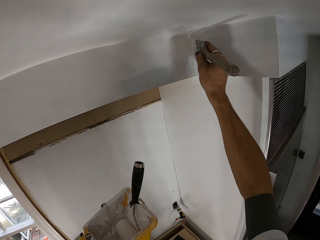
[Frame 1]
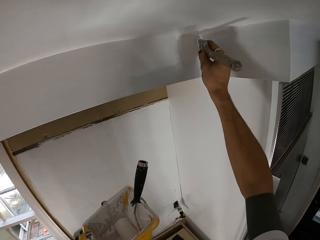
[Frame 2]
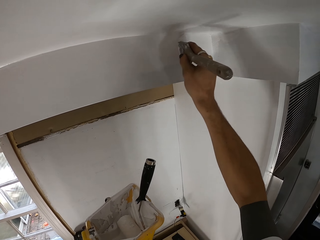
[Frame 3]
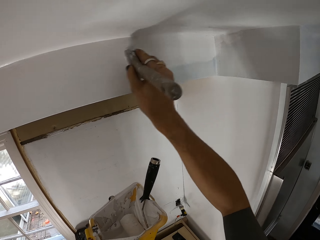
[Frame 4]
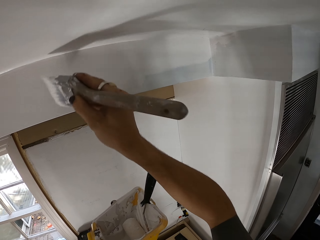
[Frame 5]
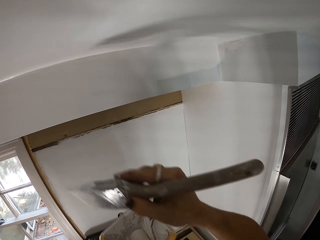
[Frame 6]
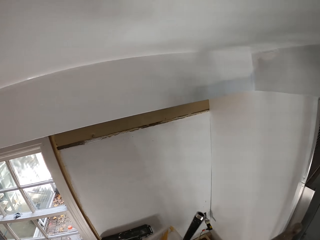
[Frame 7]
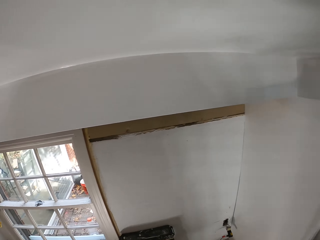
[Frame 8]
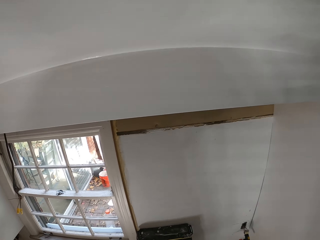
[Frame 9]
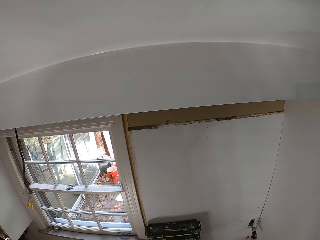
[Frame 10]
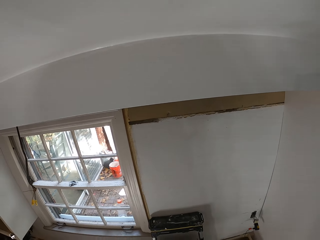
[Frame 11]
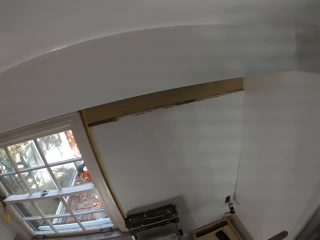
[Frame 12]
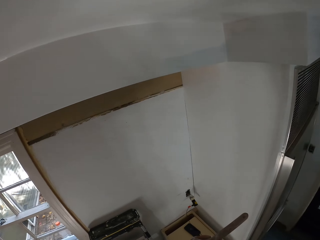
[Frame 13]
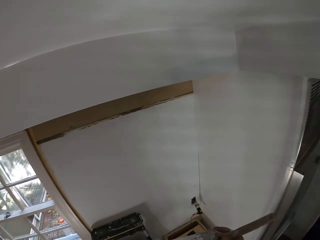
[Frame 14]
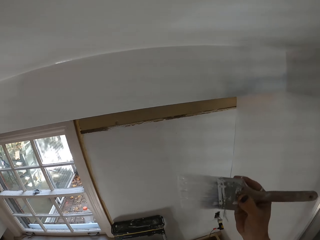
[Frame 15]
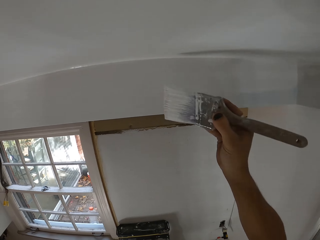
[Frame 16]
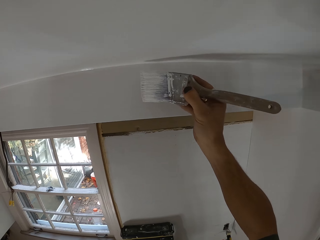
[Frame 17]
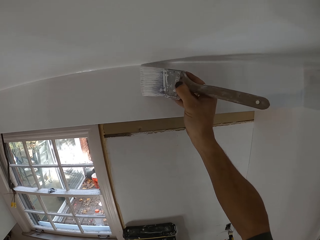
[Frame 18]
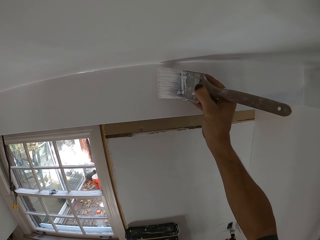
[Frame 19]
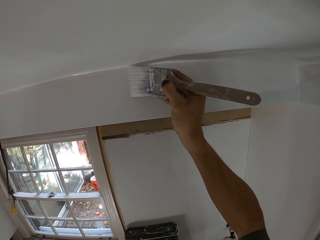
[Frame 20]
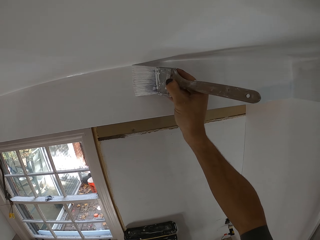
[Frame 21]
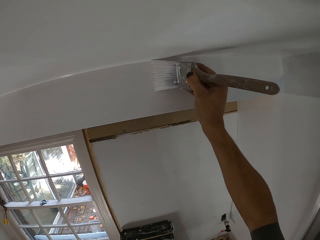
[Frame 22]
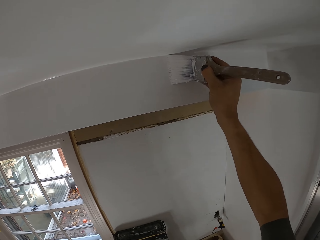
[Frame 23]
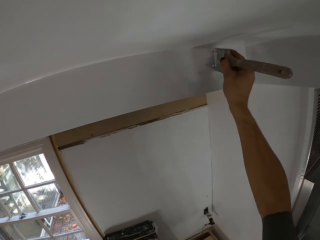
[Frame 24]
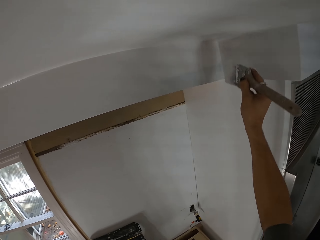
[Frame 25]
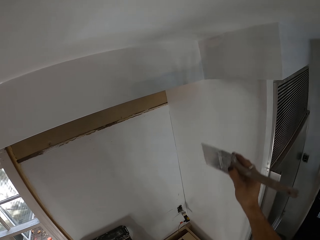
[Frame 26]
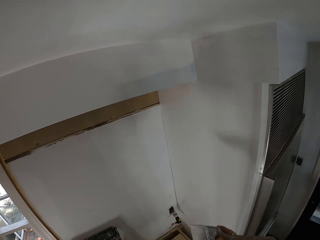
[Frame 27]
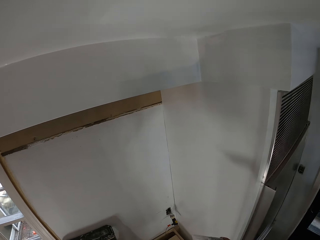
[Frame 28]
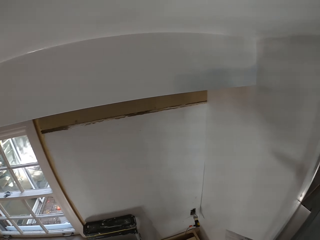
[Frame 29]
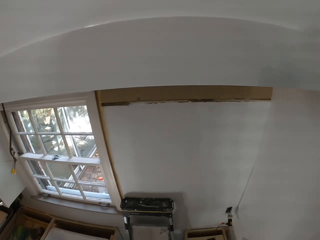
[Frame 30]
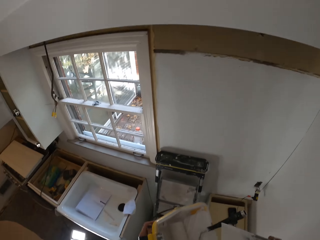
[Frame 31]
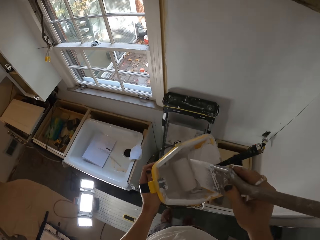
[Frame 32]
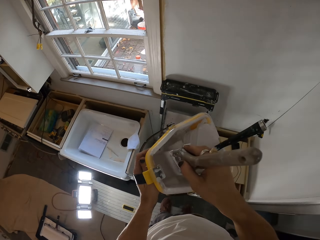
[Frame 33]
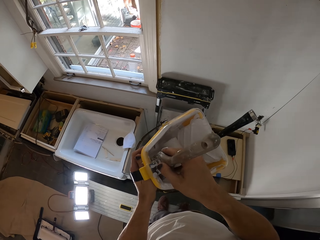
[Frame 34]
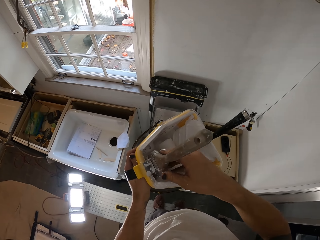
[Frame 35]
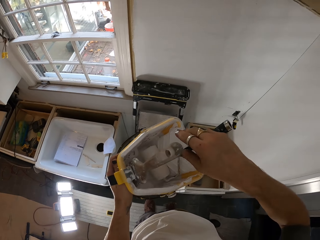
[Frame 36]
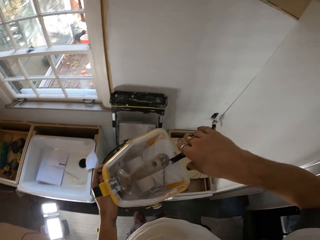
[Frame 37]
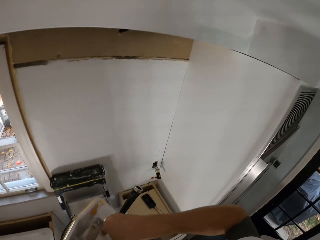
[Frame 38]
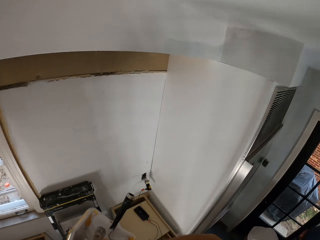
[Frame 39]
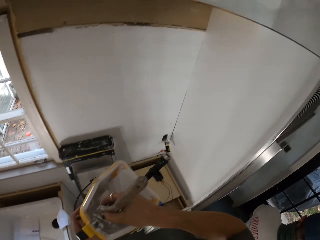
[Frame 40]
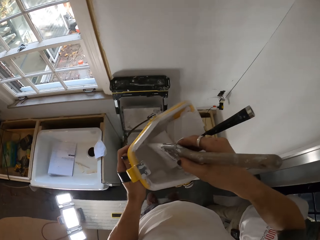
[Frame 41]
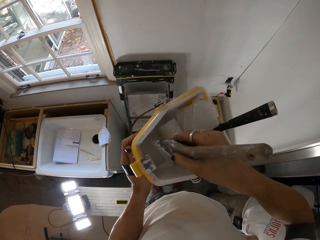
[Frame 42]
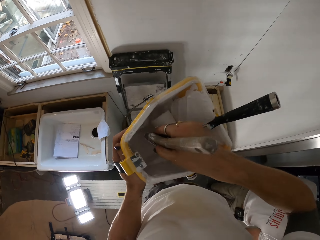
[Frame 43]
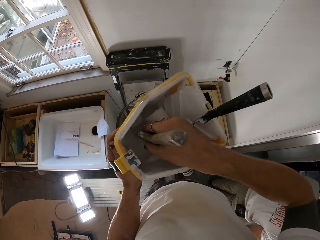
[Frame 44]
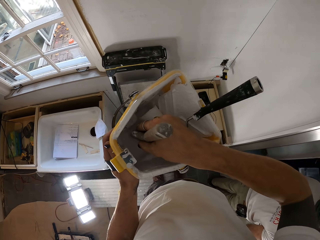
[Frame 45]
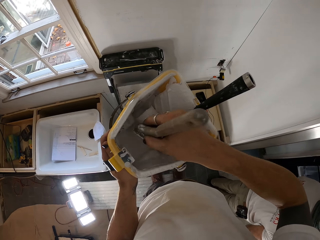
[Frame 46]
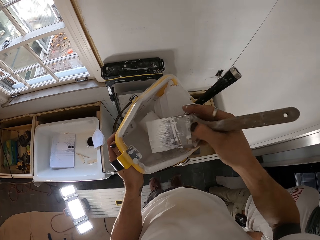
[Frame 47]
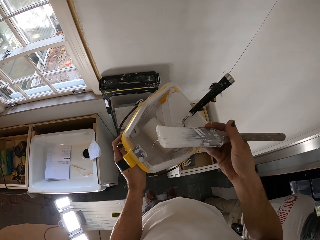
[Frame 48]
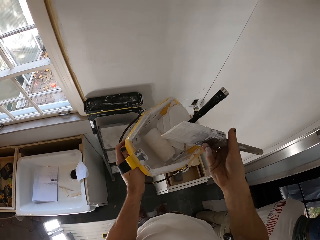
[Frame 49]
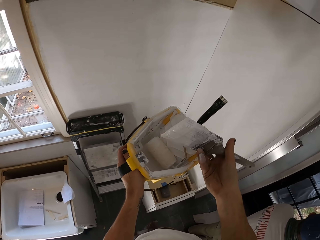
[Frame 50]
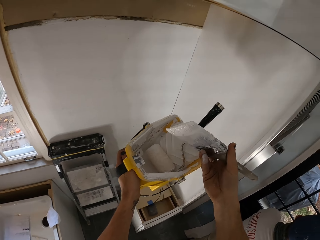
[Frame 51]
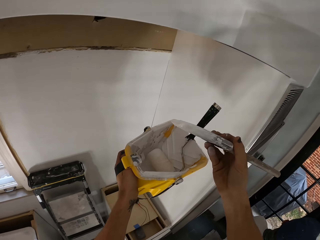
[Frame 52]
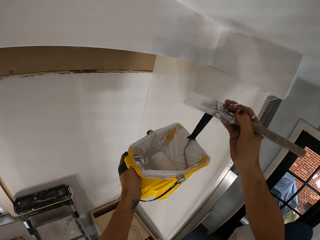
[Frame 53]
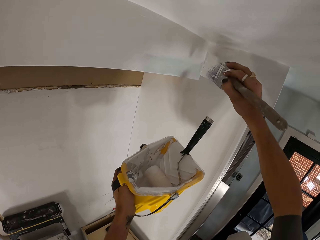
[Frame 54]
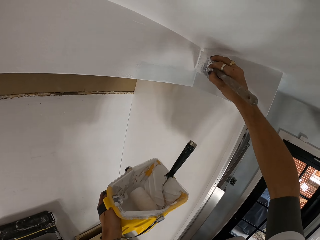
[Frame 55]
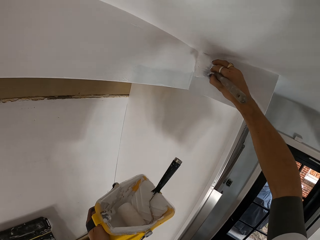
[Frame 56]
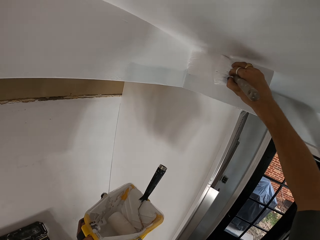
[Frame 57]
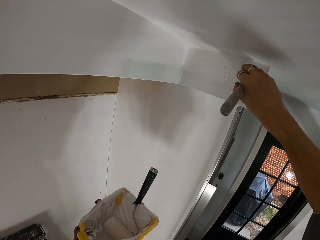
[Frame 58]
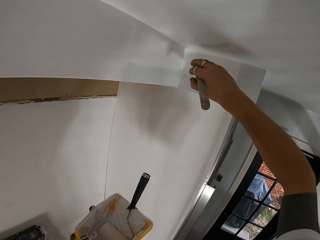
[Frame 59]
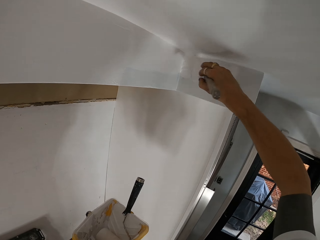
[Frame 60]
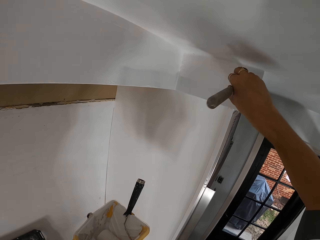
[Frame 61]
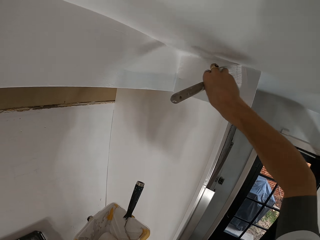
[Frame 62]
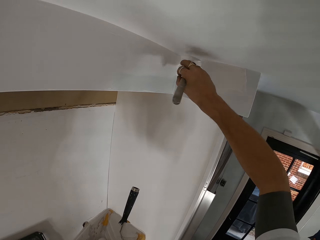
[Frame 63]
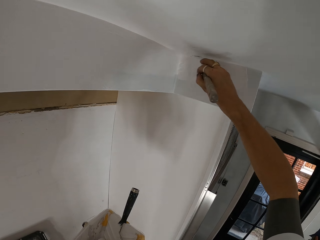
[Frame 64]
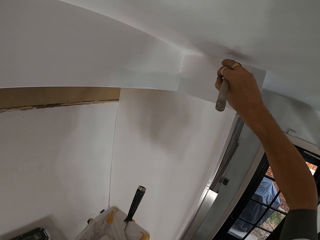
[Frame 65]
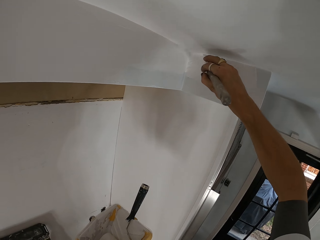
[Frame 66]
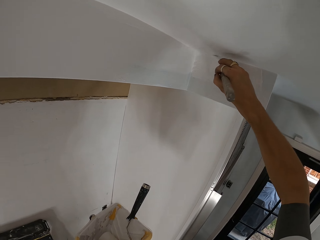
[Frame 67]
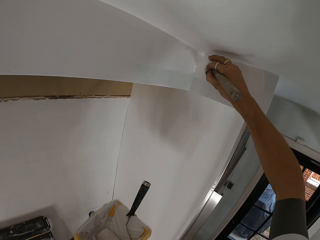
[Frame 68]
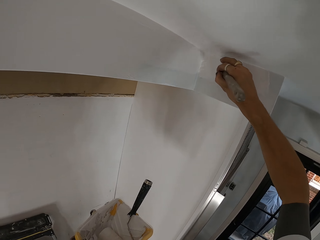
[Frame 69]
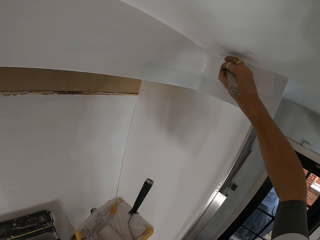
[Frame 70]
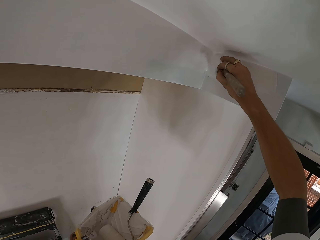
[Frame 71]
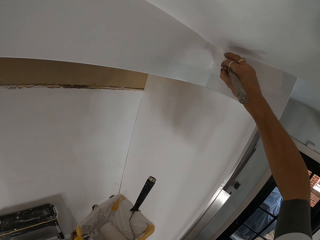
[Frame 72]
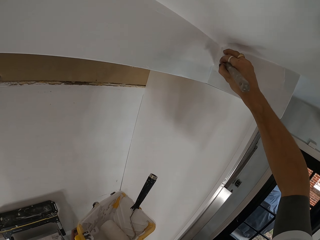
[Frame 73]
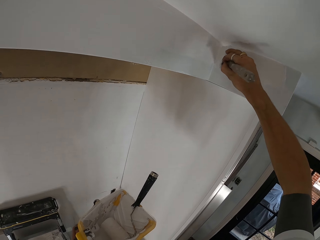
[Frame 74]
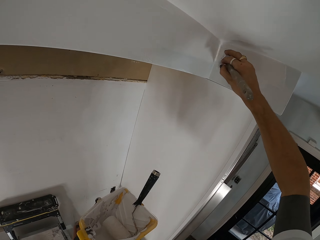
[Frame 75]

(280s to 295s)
The camera wearer dips the brush in the paint. They paint the wall. They place the paint brush in a paint bucket. They dip the paint brush in the paint bucket. They hold a roller paint brush handle. They paint the upper part of the wall adjacent to a ceiling with the paint brush.

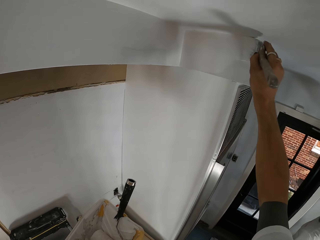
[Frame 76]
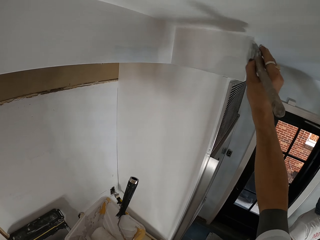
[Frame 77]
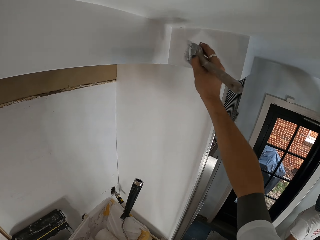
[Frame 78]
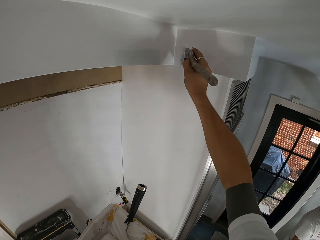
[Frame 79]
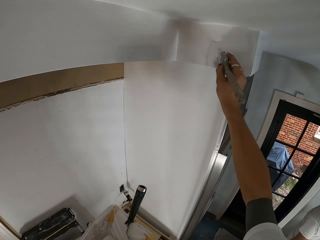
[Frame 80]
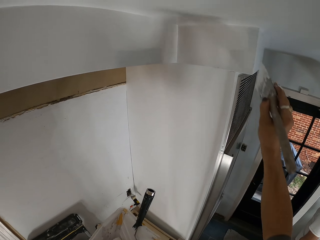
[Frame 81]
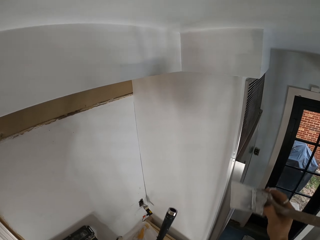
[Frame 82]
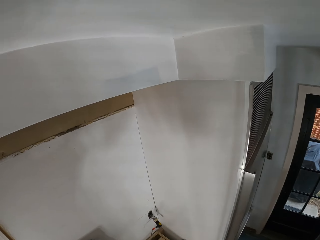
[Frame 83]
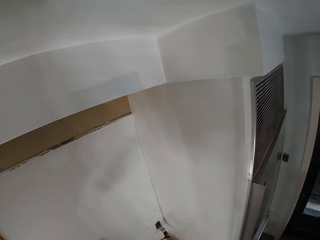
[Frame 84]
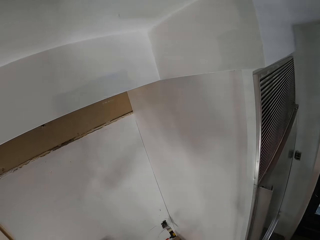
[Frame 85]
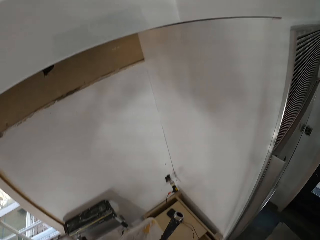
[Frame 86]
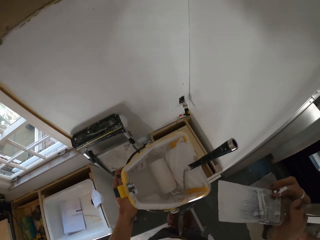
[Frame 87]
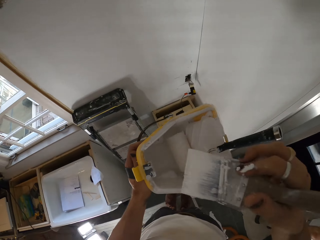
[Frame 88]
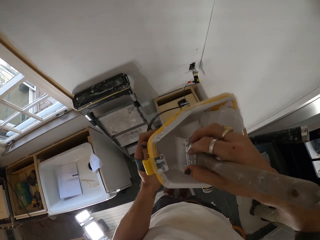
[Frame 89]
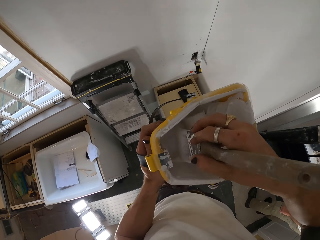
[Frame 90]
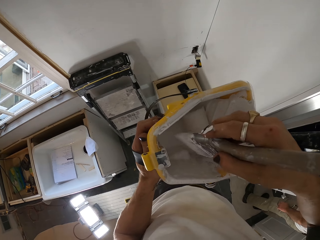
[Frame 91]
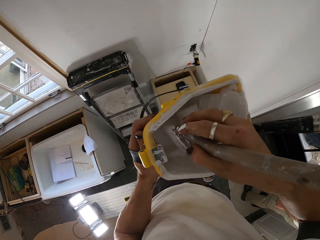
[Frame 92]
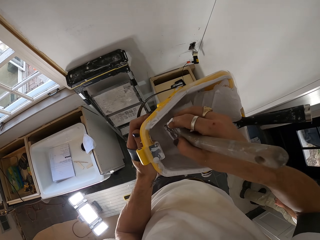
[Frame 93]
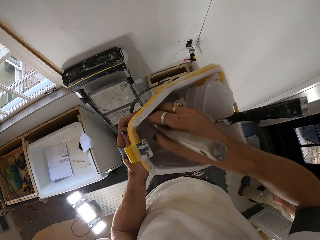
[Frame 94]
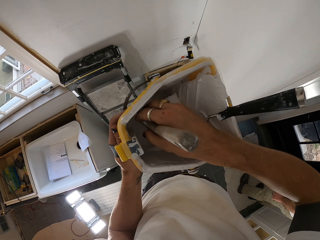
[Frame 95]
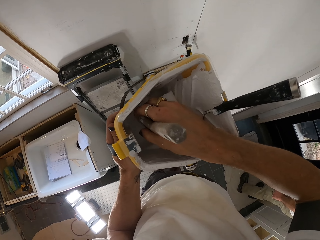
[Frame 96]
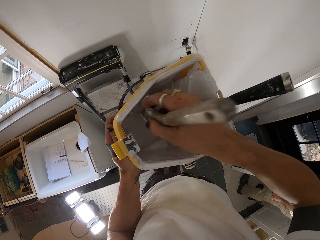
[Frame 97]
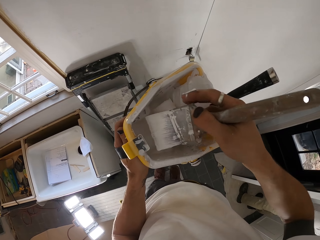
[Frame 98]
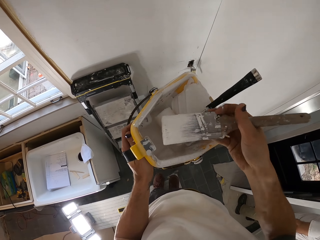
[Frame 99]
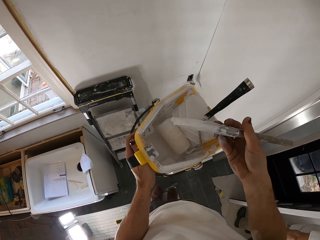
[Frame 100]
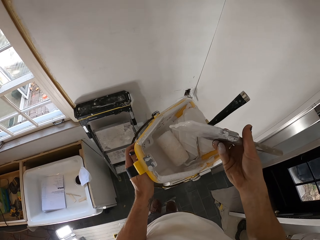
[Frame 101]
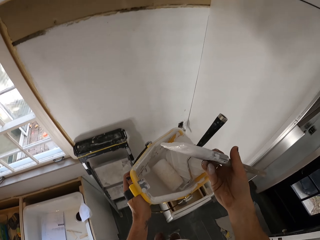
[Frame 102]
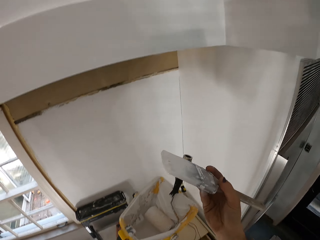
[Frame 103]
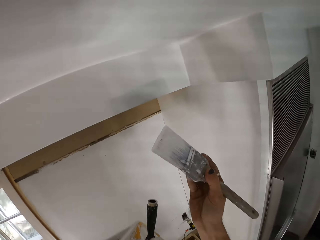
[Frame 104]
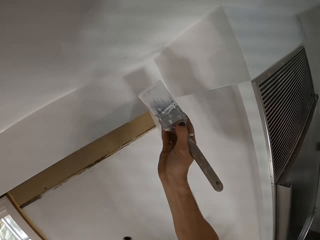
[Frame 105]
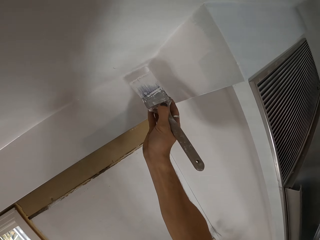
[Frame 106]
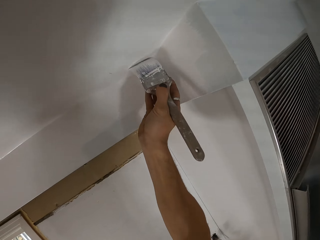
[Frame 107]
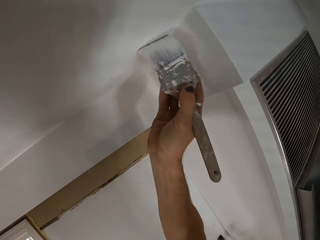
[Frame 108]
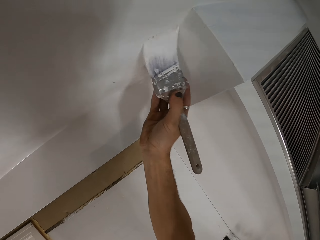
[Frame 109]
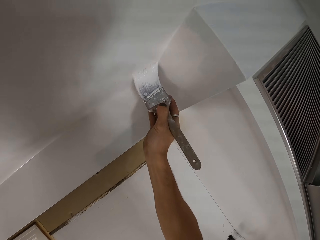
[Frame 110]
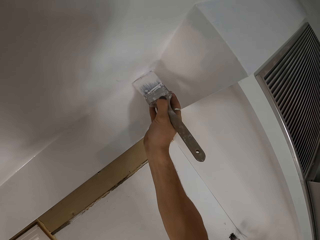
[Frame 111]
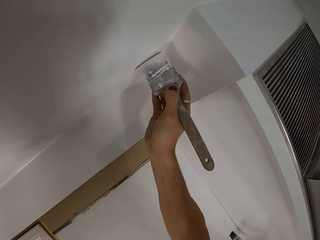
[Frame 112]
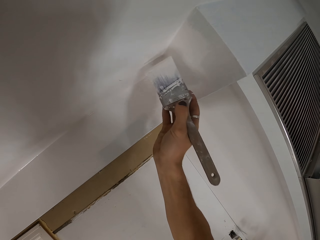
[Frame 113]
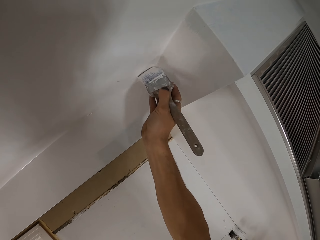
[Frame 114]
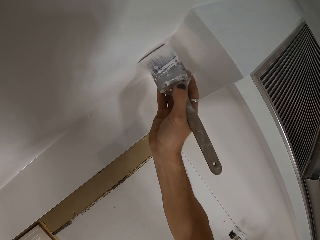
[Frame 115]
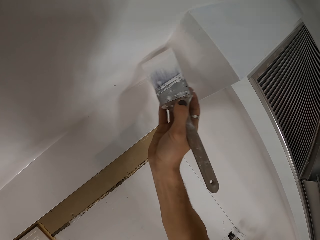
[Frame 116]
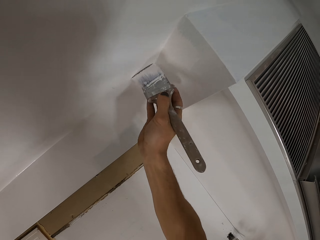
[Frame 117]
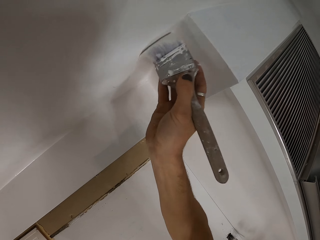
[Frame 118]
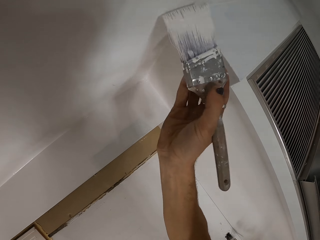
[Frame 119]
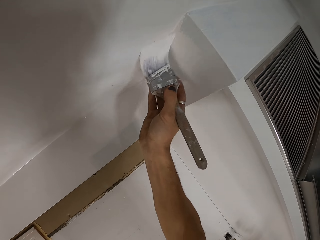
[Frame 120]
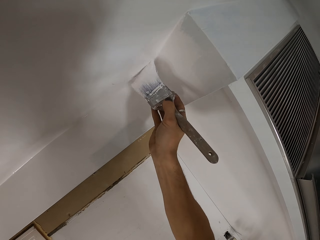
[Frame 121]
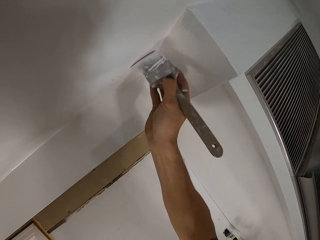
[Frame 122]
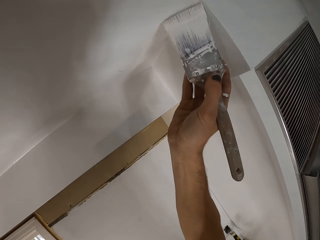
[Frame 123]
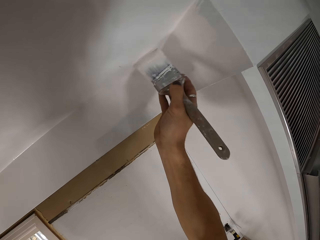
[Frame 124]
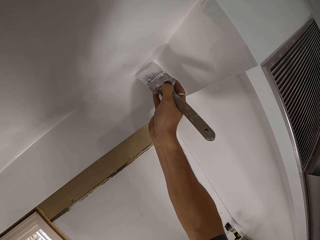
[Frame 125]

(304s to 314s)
The camera wearer dips a paint brush in a paint bucket. They paint the upper part of a wall adjacent to a ceiling with the paint brush.
